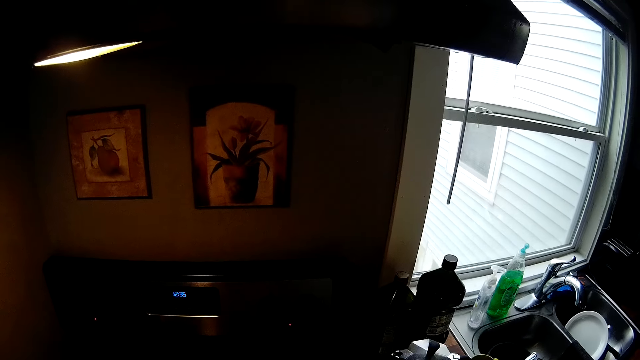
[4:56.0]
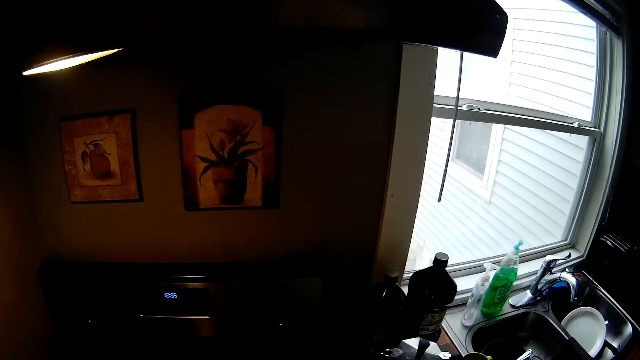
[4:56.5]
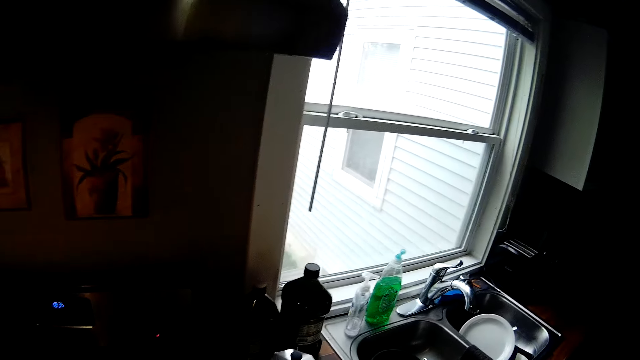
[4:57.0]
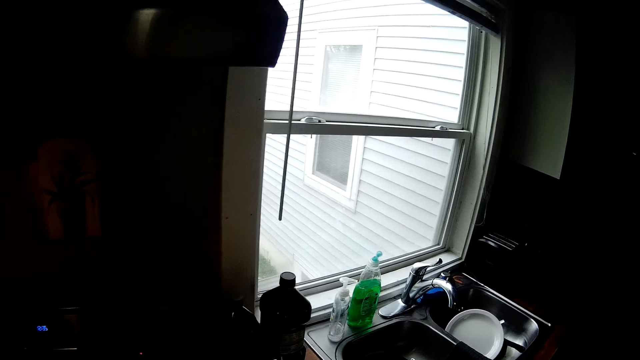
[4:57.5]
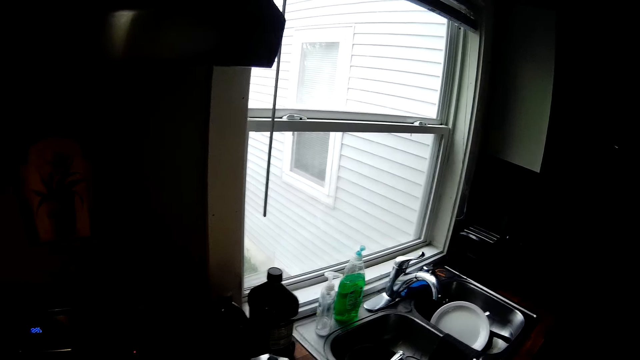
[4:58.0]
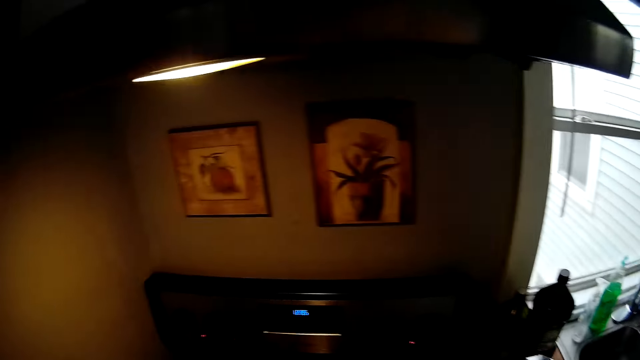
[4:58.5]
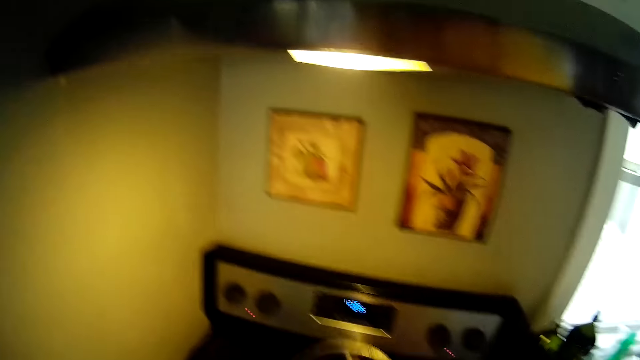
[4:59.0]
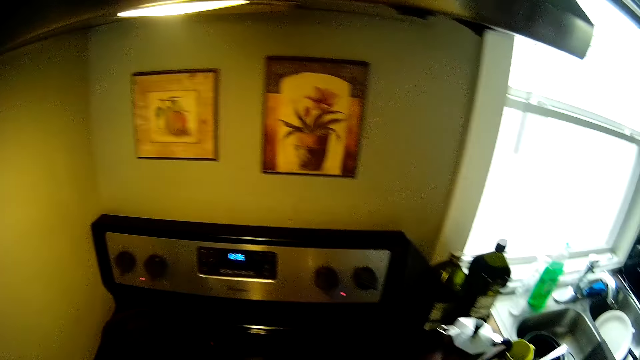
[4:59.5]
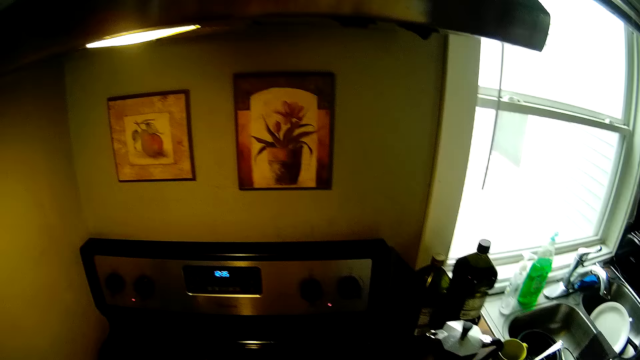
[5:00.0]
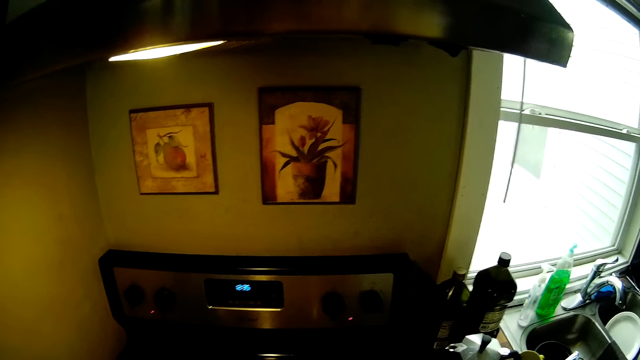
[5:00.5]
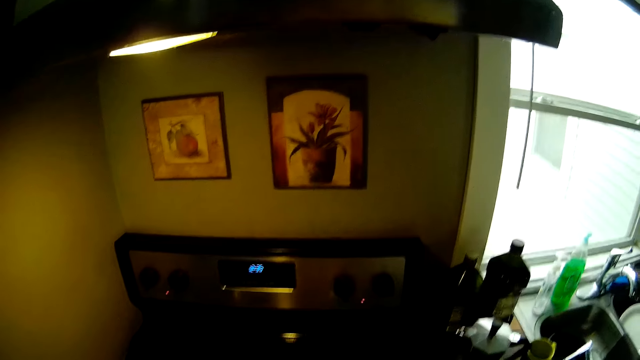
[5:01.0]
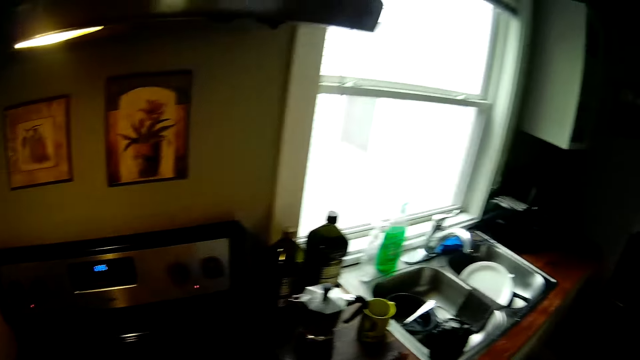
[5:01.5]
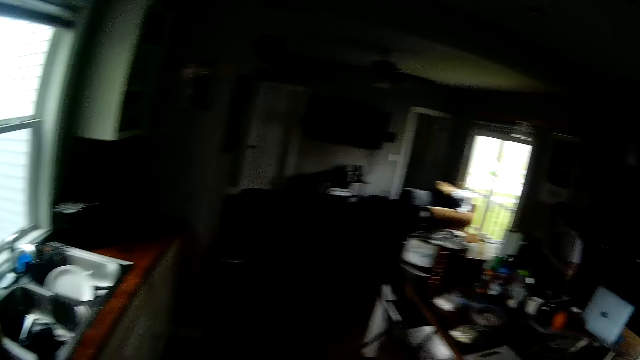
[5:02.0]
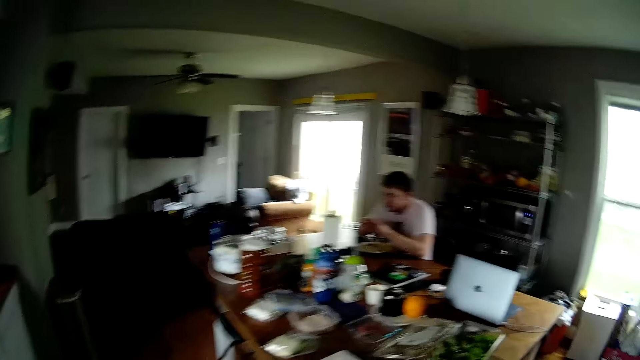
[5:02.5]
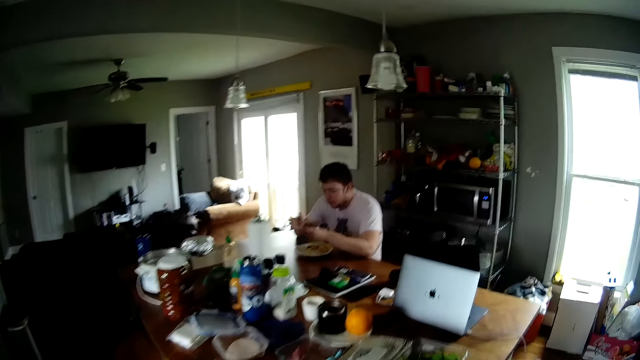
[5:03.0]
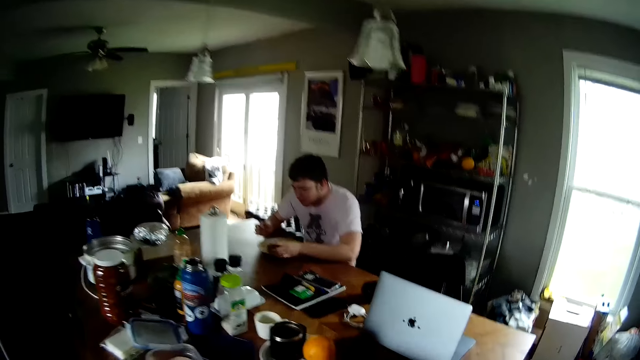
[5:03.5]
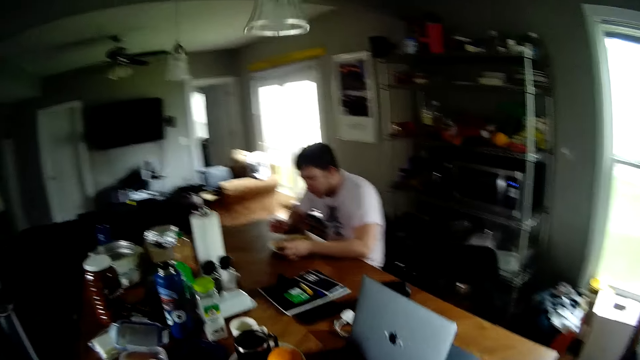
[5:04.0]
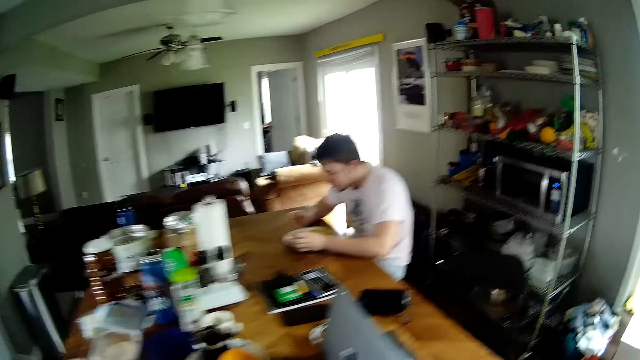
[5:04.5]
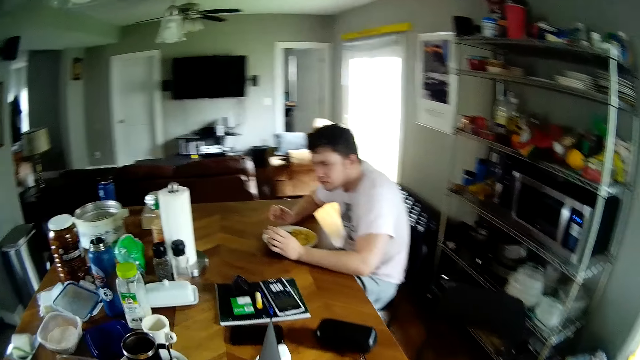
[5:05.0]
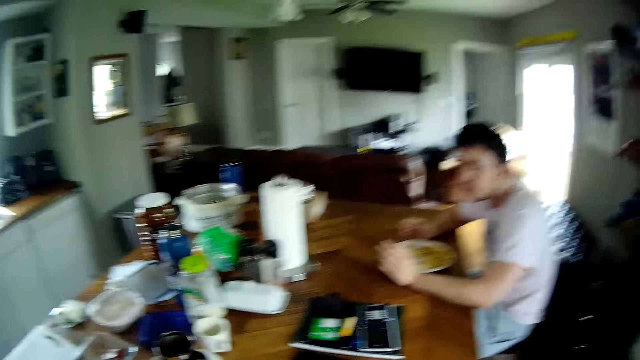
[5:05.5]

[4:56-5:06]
The camera wearer removes food from the cooker. He opens a pot on the cooker with the cover in his right hand. He covers the pot on the cooker with the cover in his right hand. He walks around. The man drops the piece of meat in his right hand into the plate on the table.

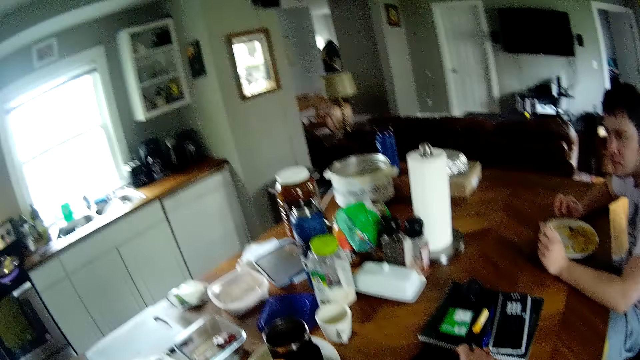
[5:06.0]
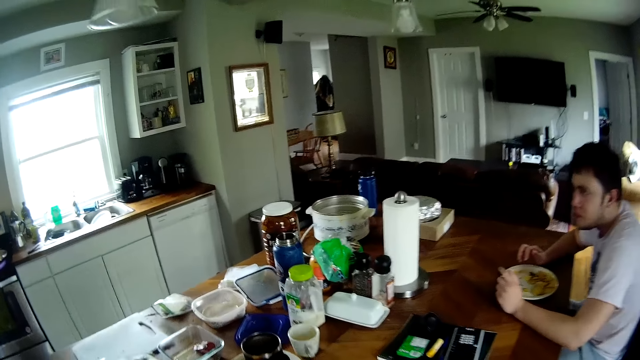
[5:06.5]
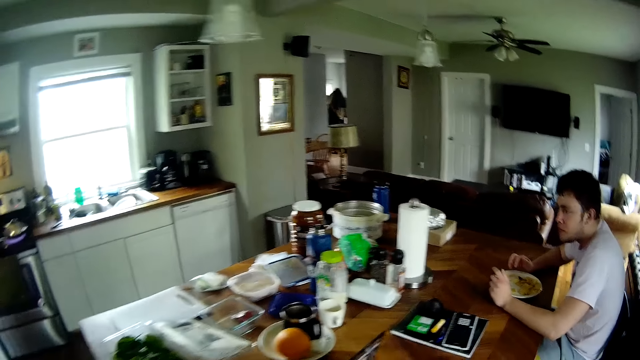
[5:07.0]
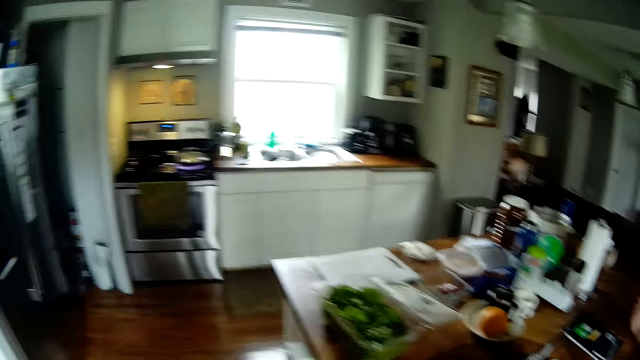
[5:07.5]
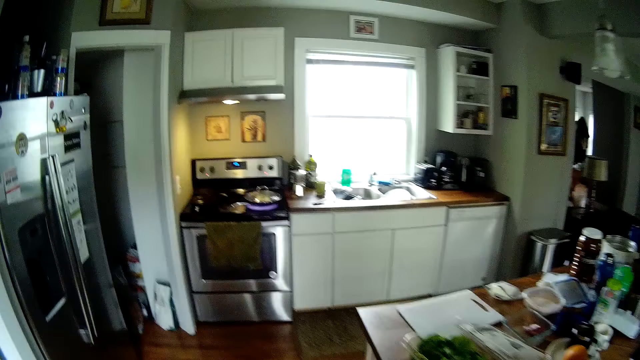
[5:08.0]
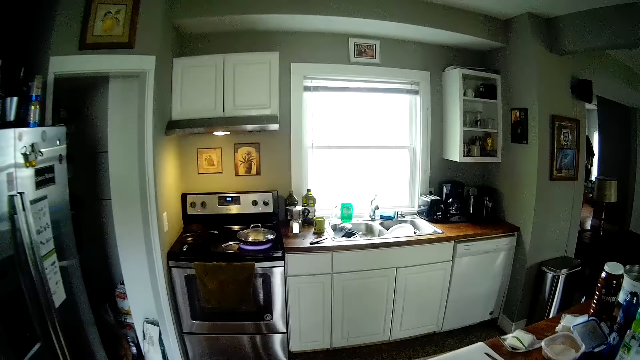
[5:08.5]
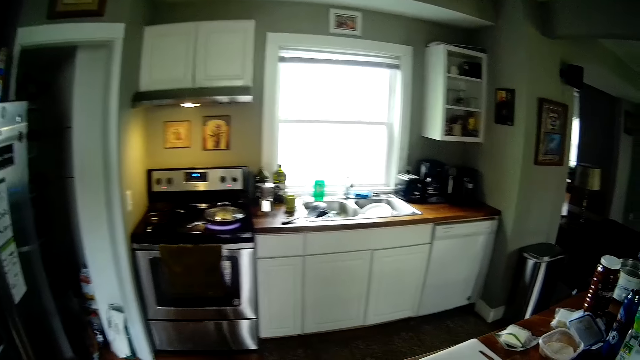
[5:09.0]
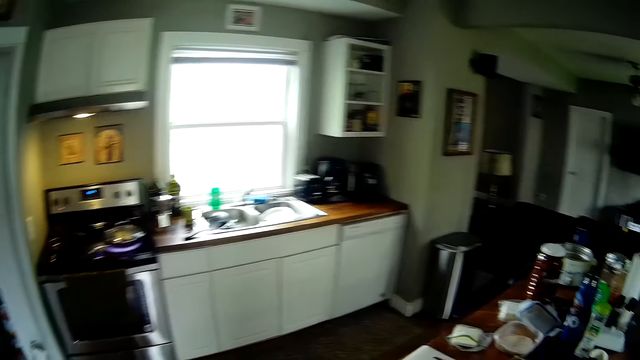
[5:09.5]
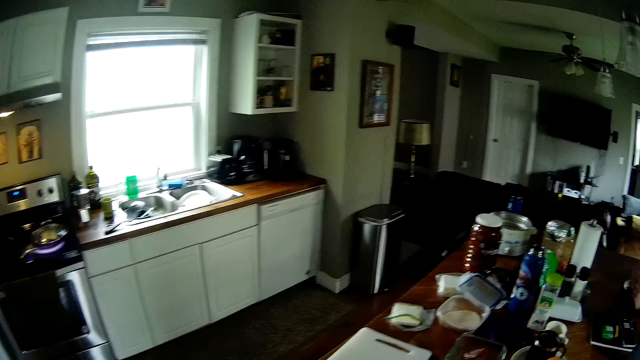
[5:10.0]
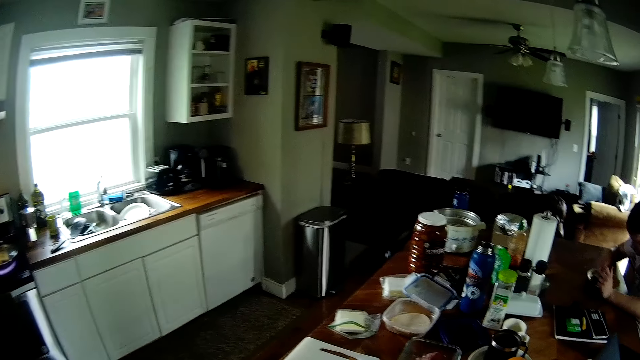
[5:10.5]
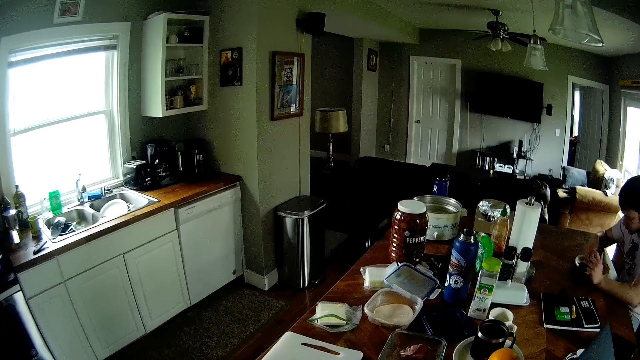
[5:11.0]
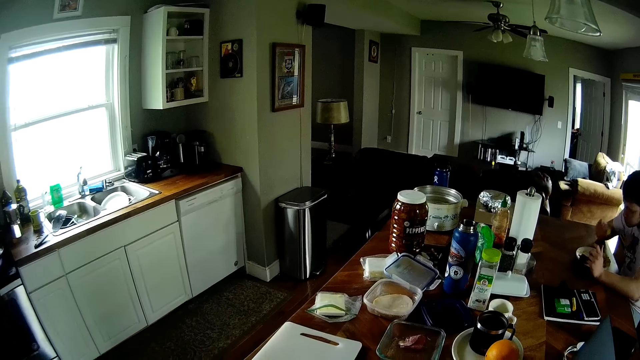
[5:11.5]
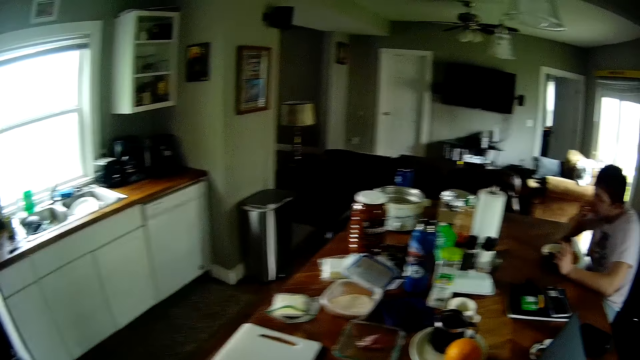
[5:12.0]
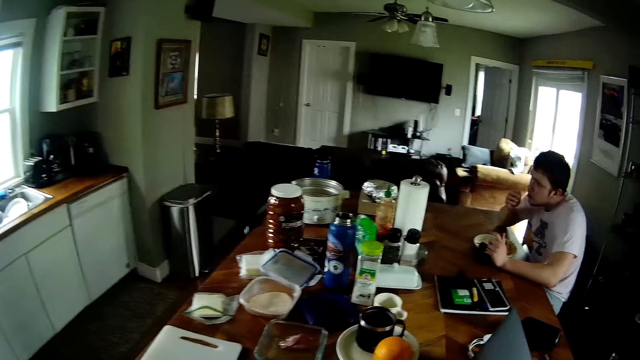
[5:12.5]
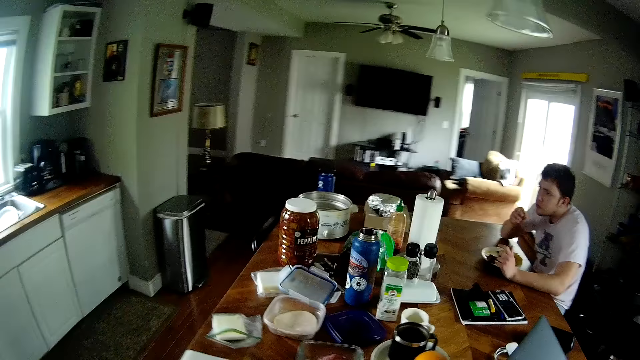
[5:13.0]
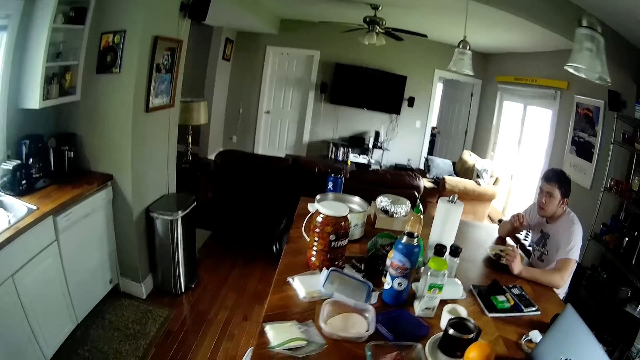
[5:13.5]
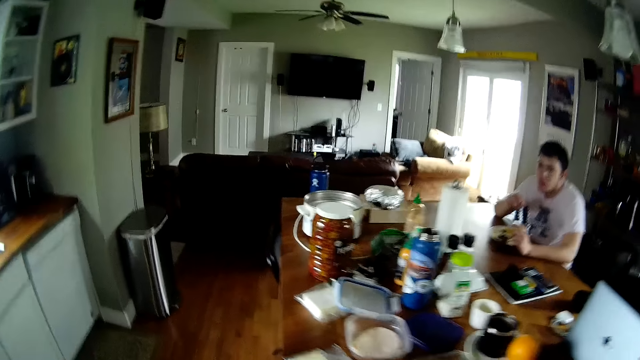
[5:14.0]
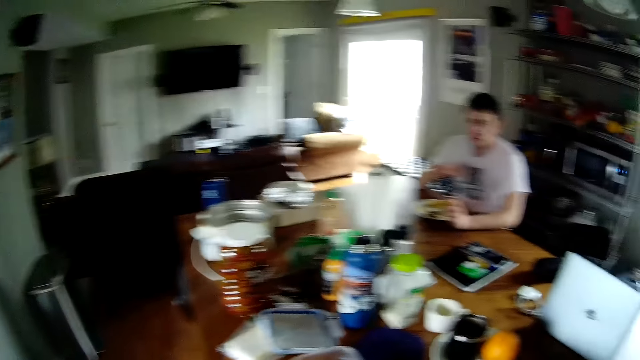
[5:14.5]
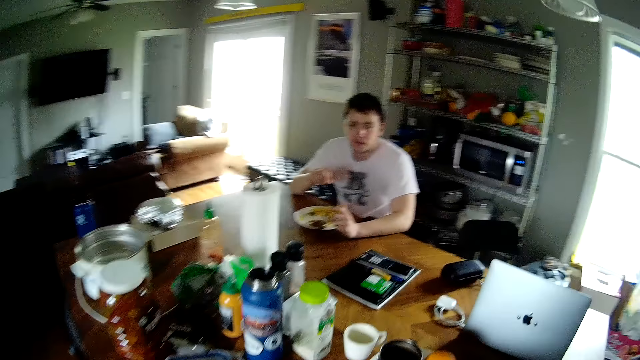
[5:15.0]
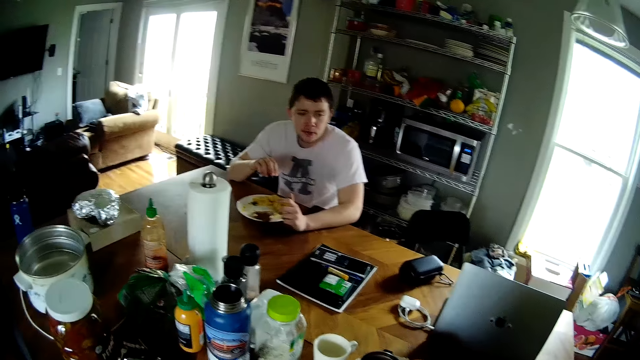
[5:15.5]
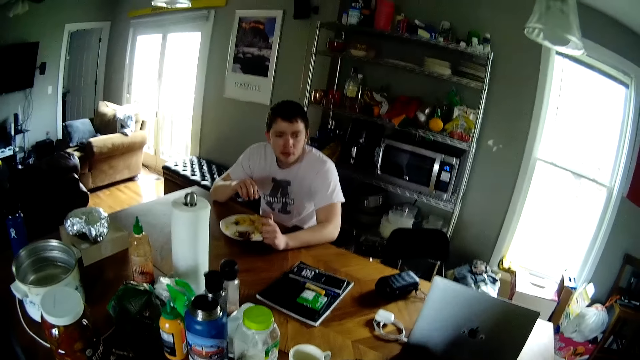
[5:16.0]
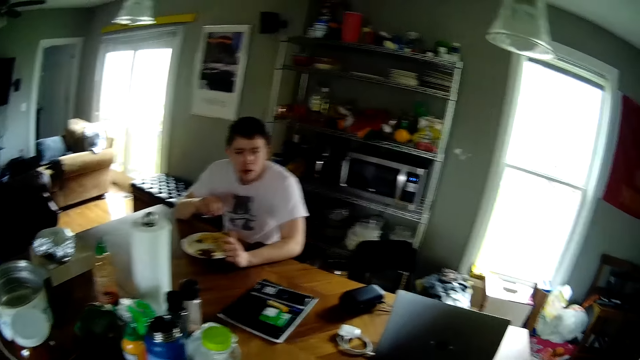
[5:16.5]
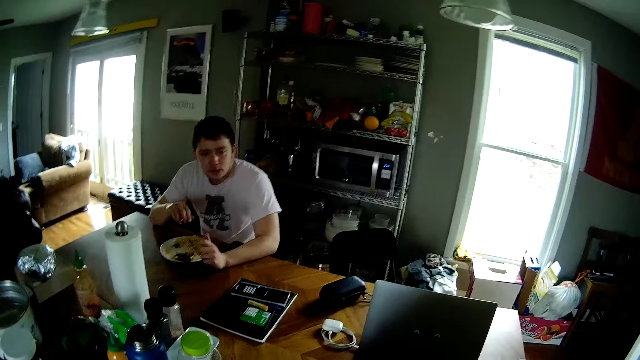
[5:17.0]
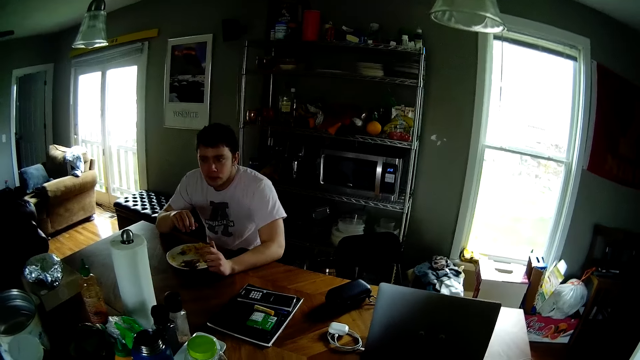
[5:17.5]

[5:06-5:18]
The camera wearer looks around. The man puts a piece of fries from the plate on the table in his mouth with his right hand. The camera wearer walks around.
